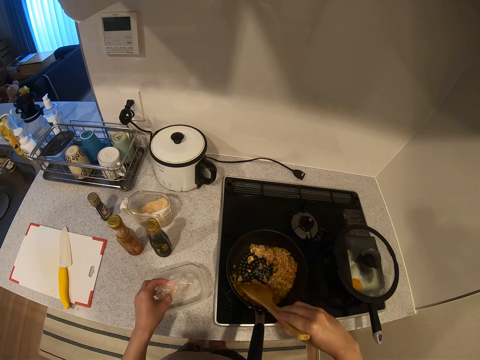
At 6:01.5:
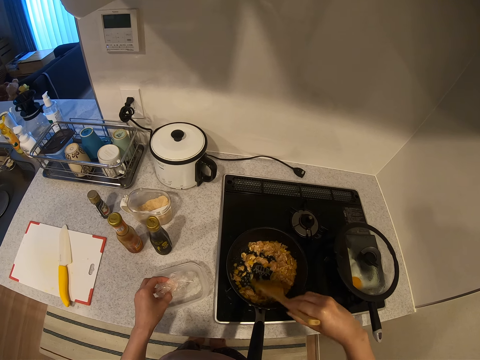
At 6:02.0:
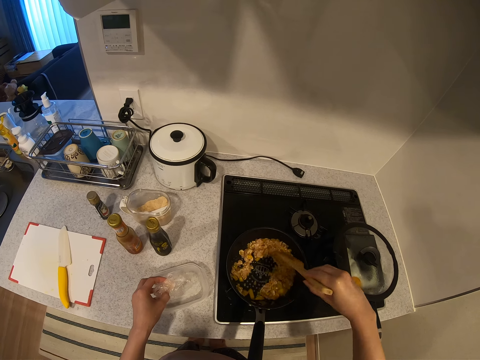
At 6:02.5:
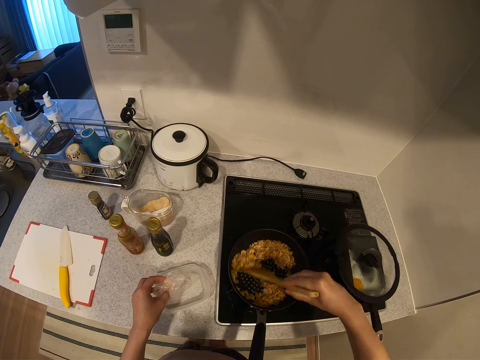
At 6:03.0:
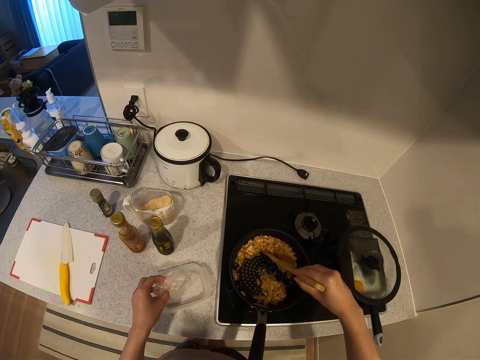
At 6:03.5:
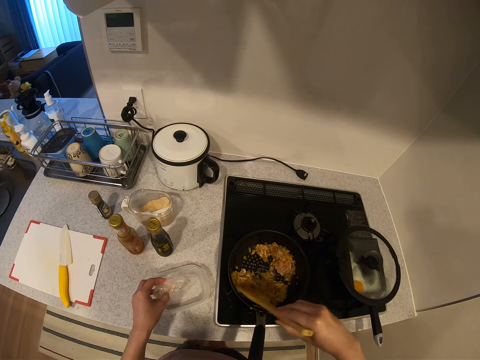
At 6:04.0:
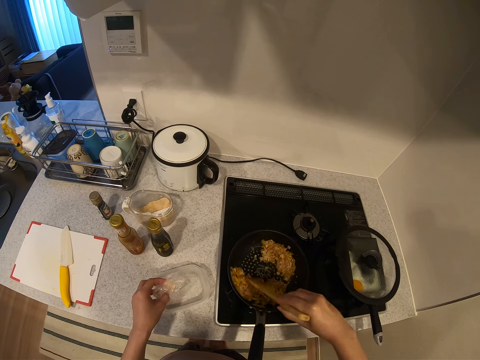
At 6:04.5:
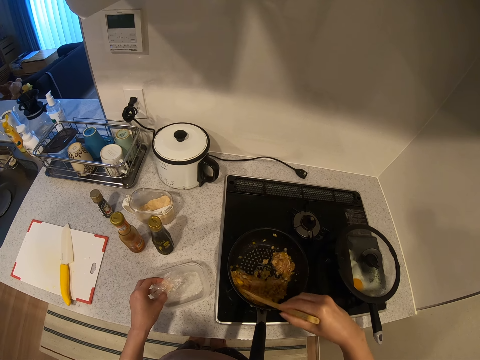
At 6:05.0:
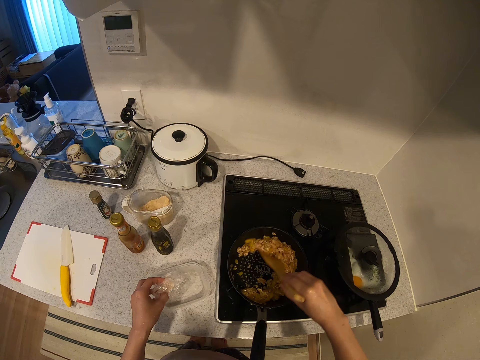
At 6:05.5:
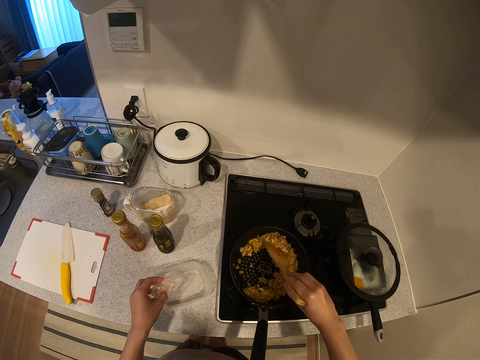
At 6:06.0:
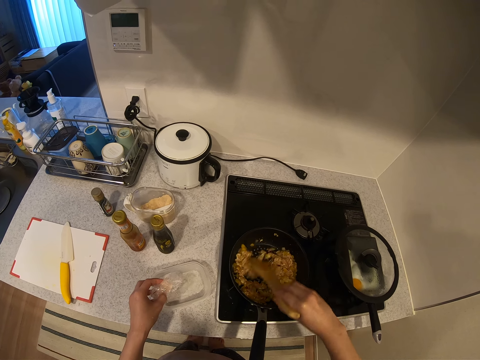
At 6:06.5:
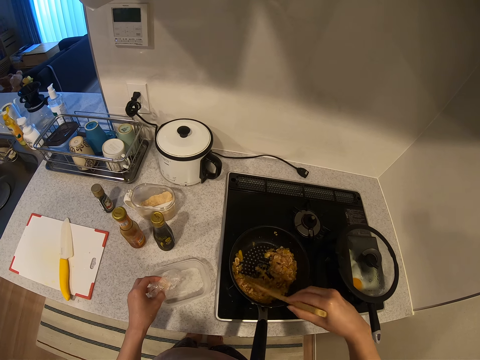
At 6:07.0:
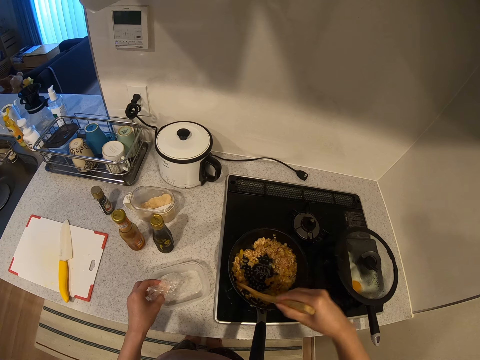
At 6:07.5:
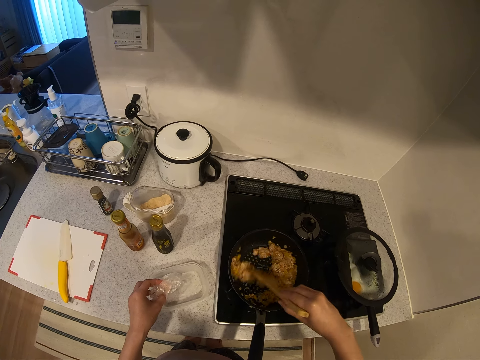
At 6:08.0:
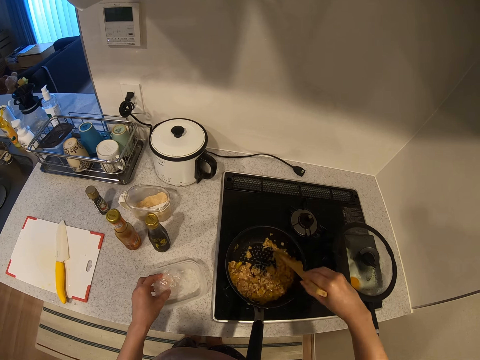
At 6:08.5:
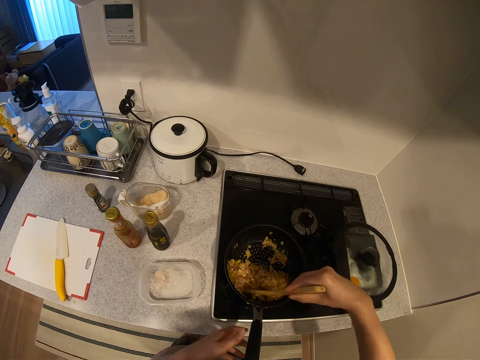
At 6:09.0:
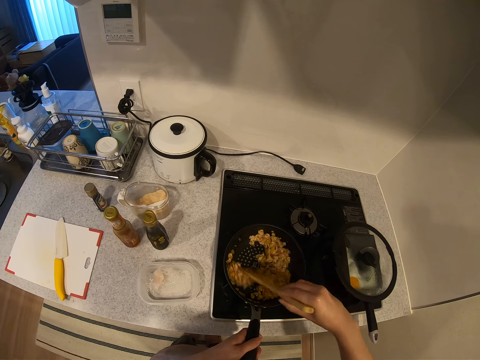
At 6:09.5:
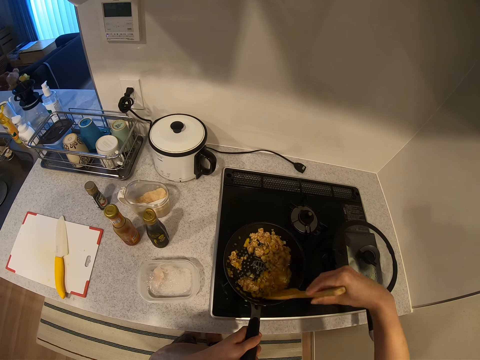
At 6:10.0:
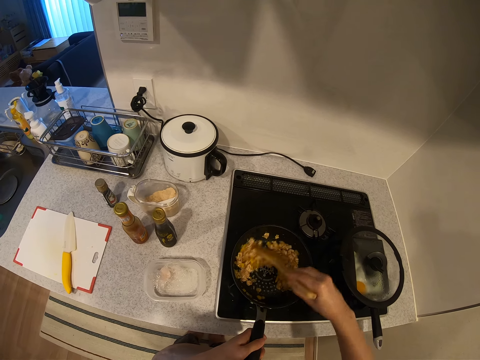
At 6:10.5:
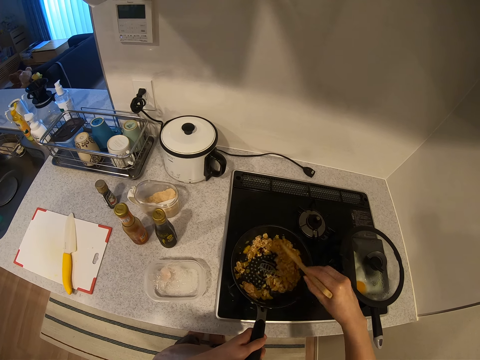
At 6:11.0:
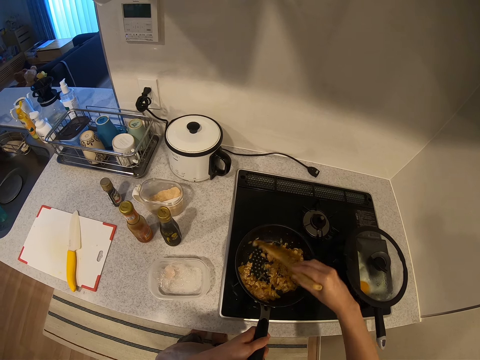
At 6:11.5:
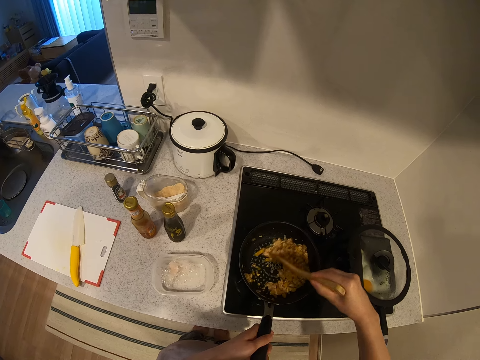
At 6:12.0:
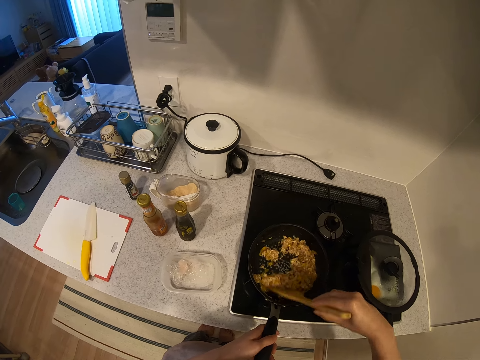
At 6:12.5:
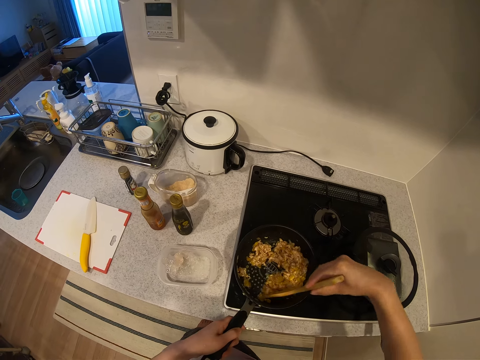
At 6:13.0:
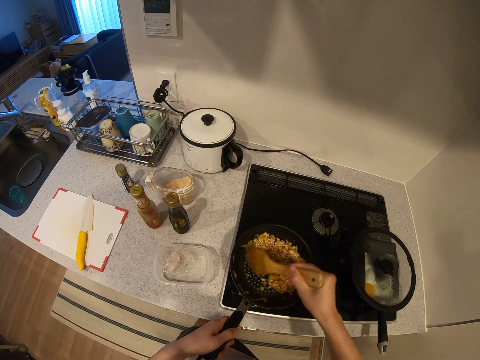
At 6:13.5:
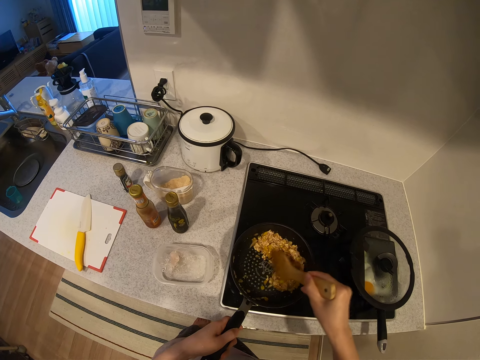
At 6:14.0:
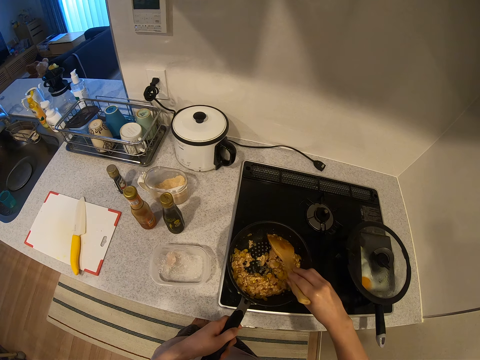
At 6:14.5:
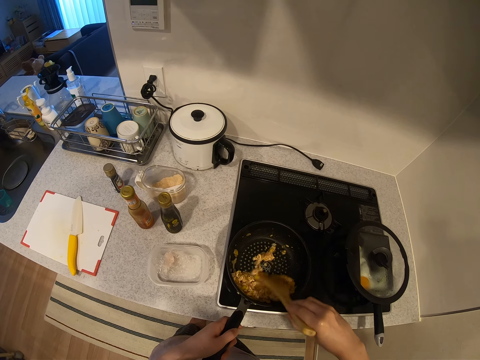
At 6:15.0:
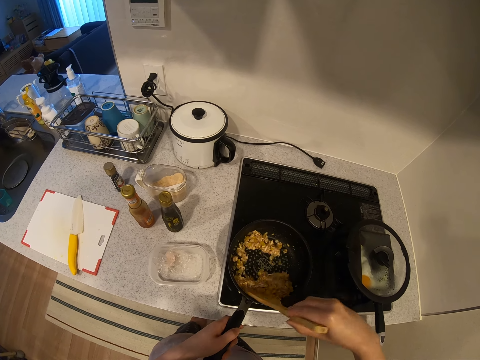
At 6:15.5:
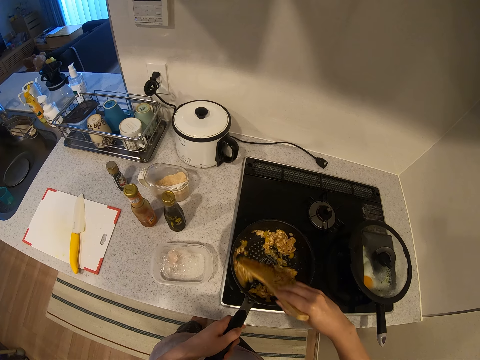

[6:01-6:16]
The camera wearer drops the nylon into the plastic with her left hand. She holds the pot with her left hand. She stirs the food.

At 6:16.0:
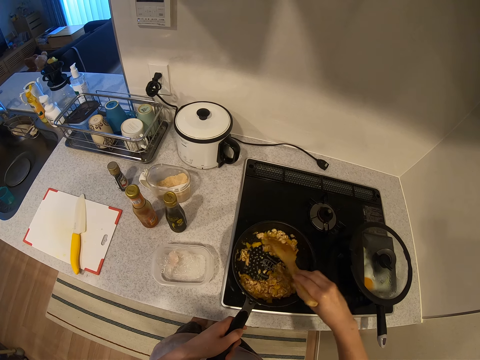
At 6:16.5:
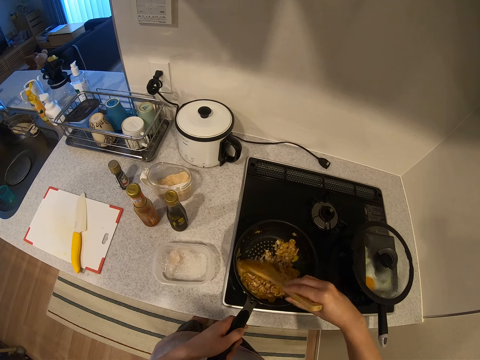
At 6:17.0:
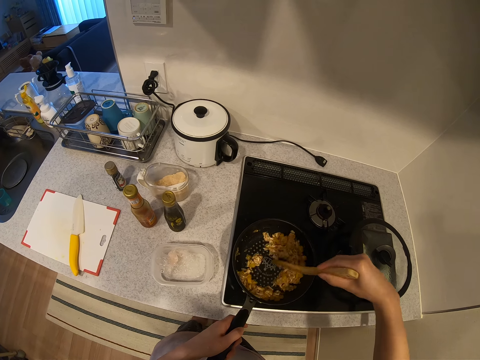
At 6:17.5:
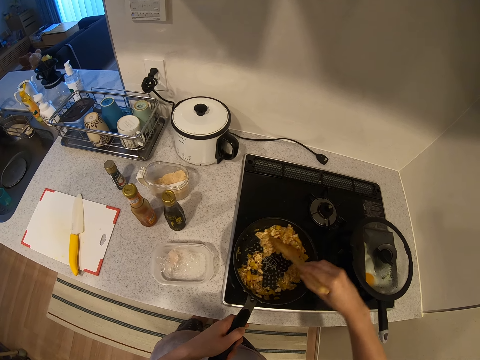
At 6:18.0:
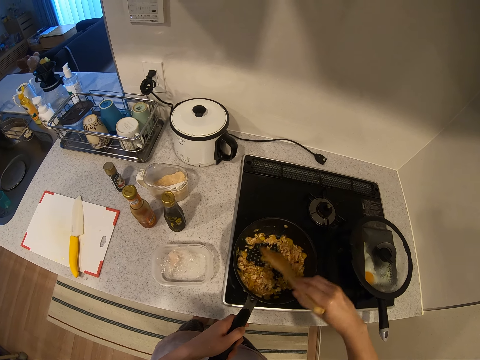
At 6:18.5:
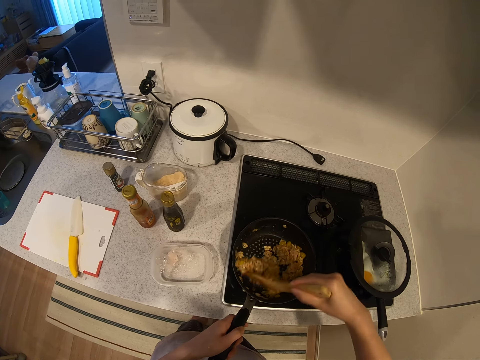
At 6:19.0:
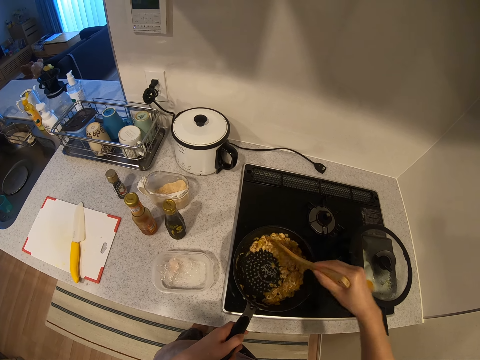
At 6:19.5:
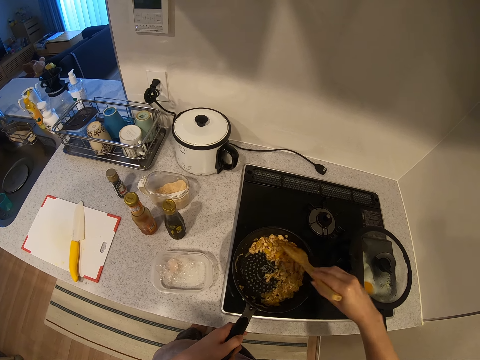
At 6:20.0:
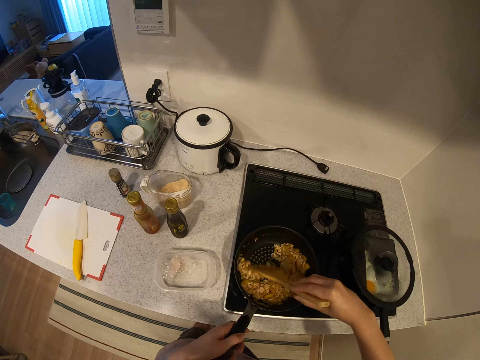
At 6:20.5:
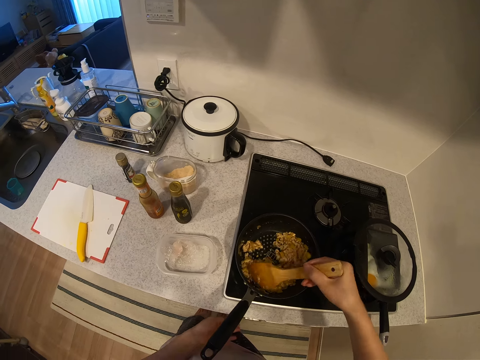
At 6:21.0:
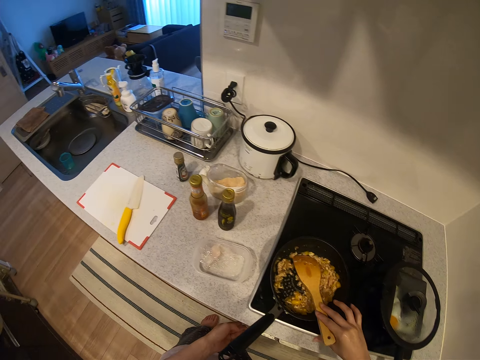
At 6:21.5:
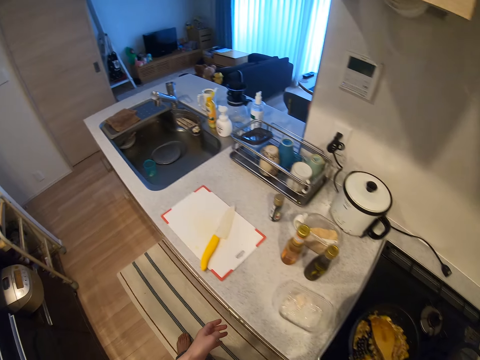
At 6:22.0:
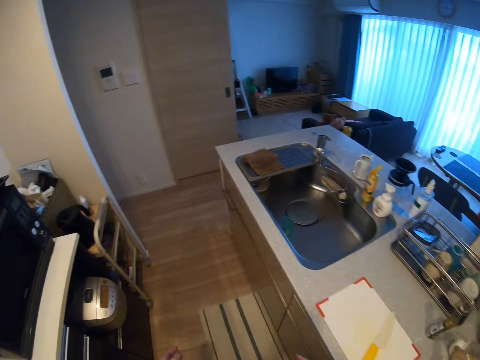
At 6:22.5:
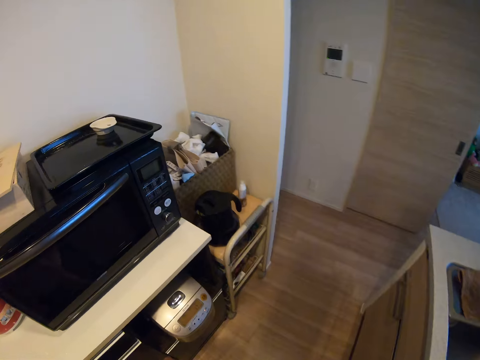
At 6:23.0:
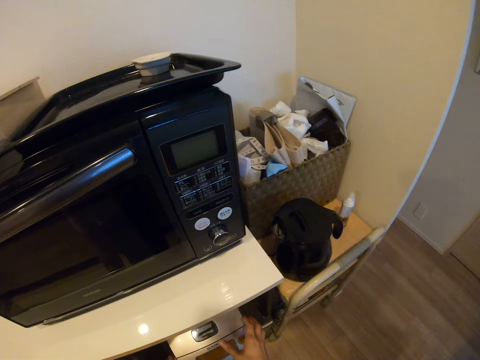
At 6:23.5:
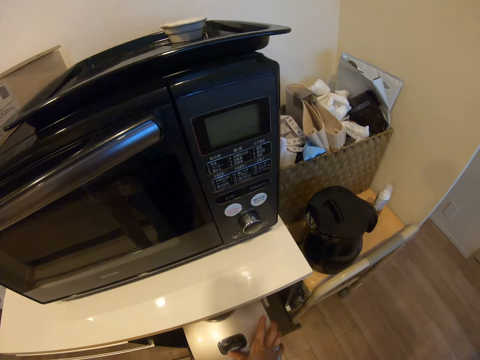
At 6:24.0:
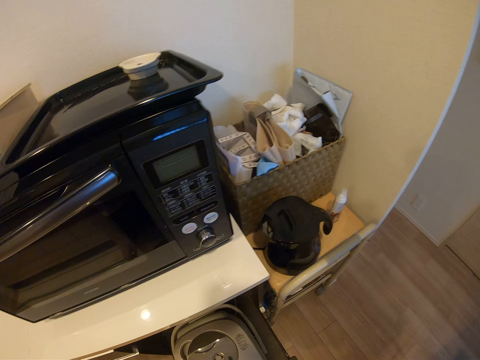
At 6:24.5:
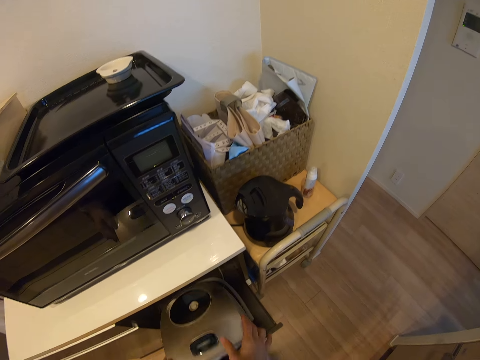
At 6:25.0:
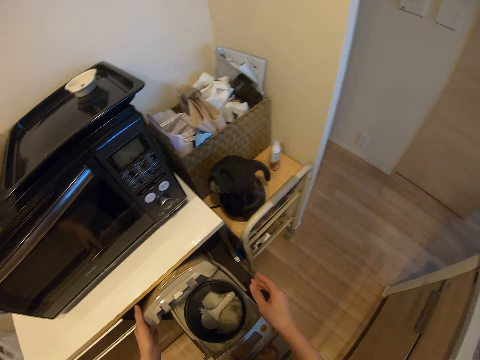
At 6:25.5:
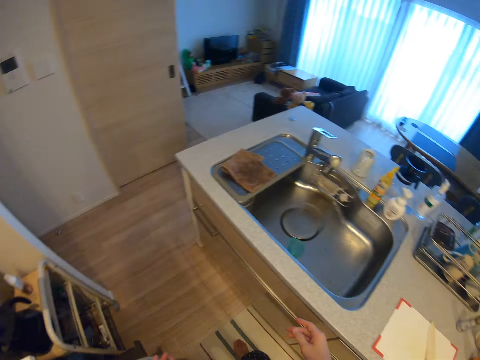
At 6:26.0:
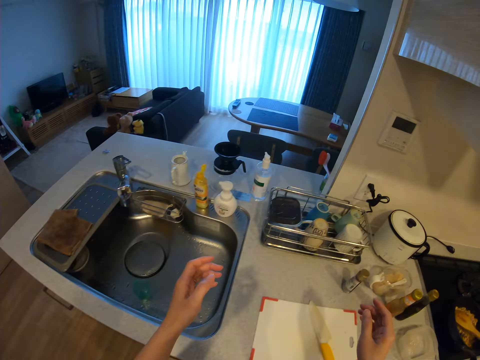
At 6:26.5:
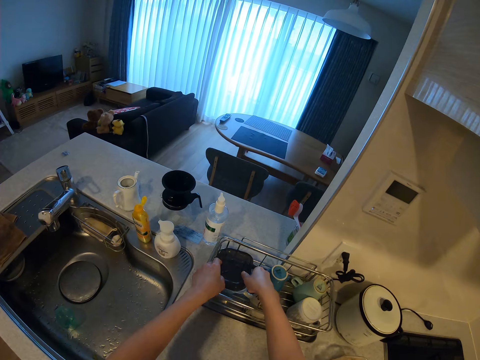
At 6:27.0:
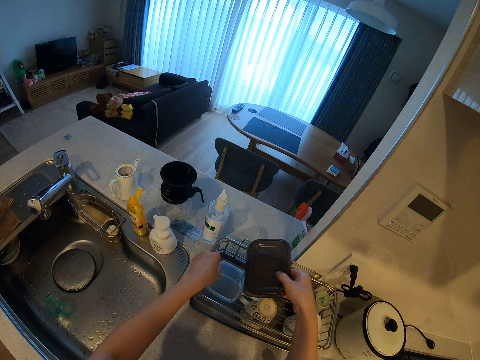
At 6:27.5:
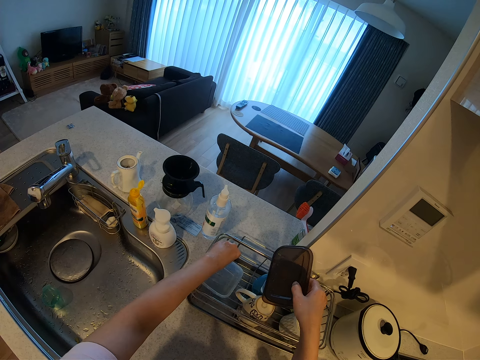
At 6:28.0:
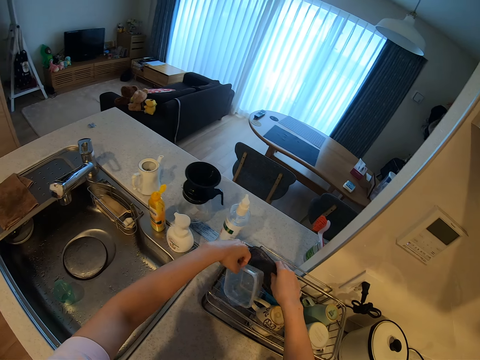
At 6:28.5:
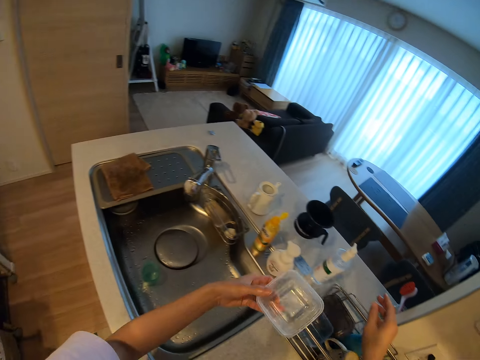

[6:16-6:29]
The camera wearer moves from the pot to a food cooler in the kitchen. She leaves the wooden spoon in the pan. She moves around. She drags out the food cooler from a kitchen cabinet. She opens the food cooler with her hands. She moves towards a plate rack on the kitchen worktop. She picks up a plate from the plate rack.
